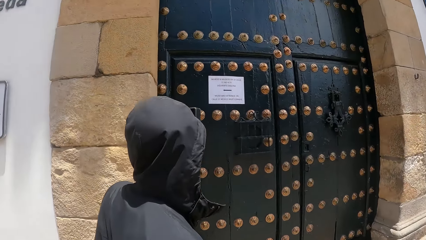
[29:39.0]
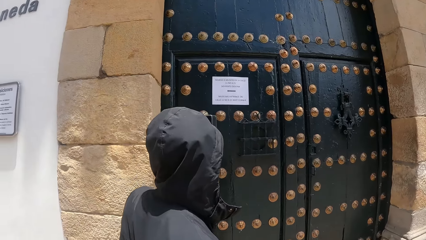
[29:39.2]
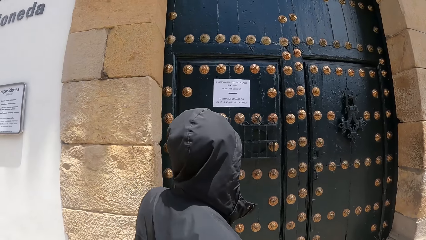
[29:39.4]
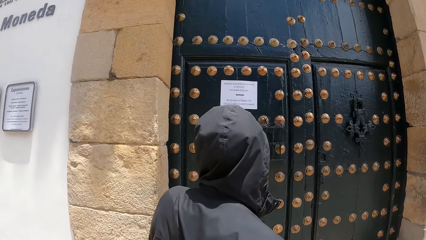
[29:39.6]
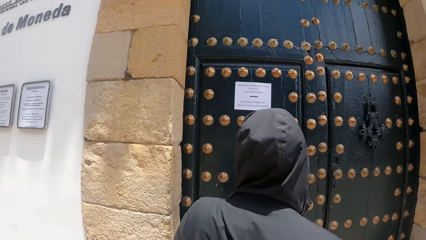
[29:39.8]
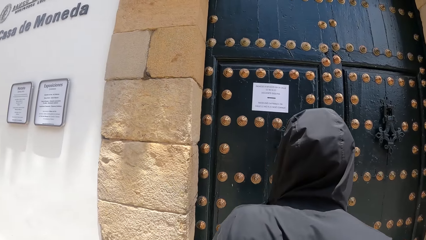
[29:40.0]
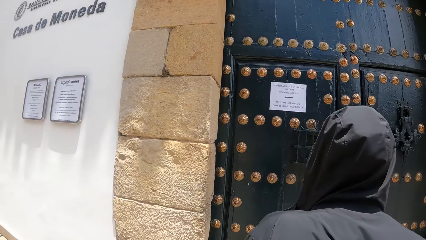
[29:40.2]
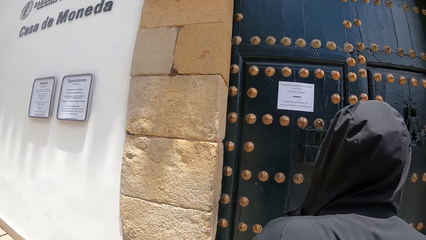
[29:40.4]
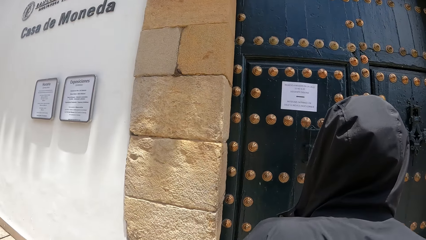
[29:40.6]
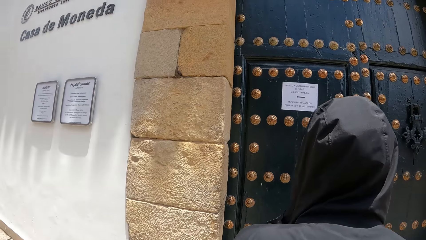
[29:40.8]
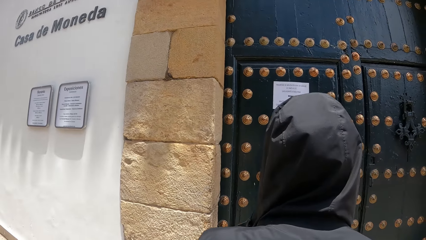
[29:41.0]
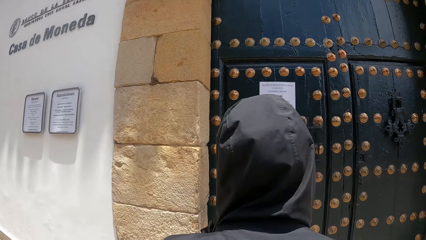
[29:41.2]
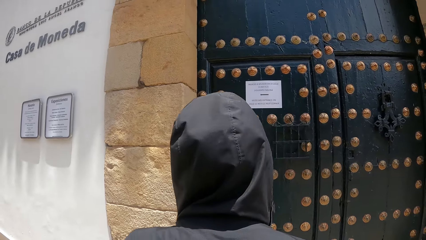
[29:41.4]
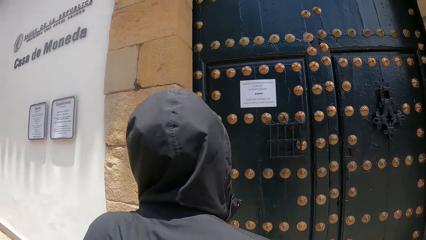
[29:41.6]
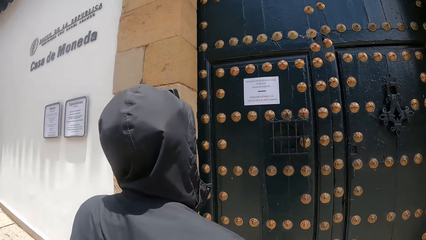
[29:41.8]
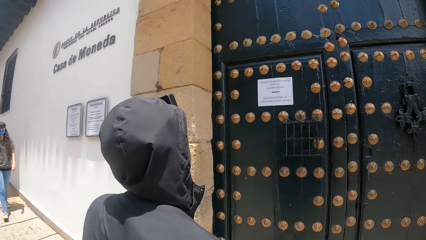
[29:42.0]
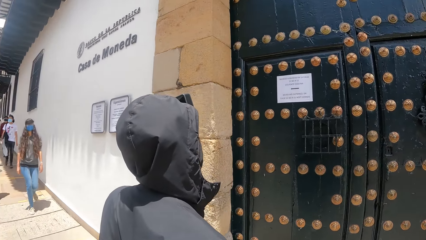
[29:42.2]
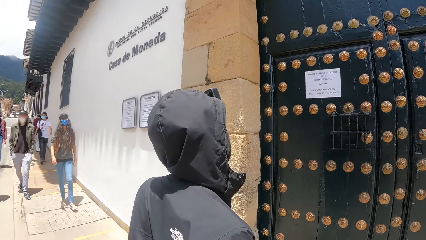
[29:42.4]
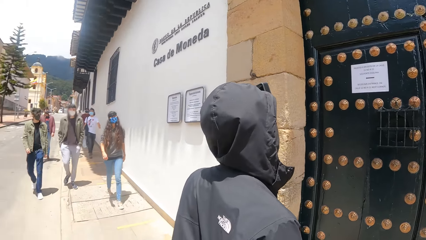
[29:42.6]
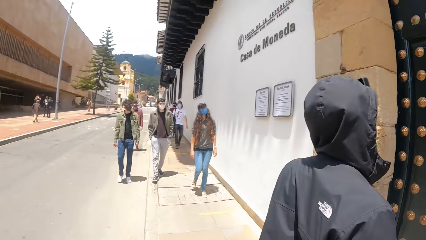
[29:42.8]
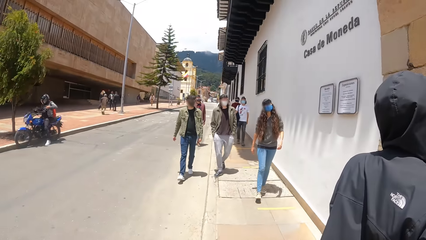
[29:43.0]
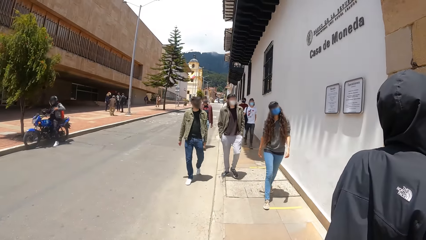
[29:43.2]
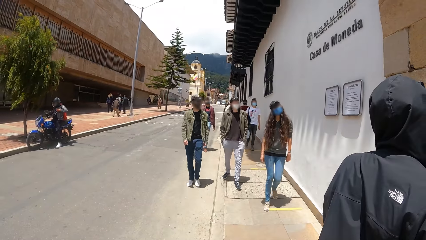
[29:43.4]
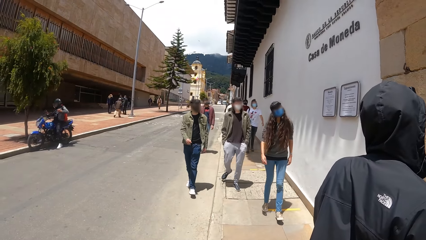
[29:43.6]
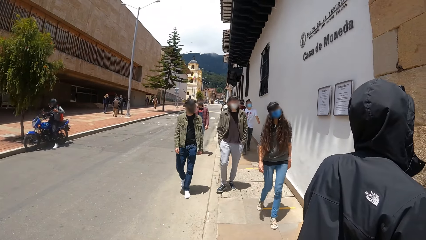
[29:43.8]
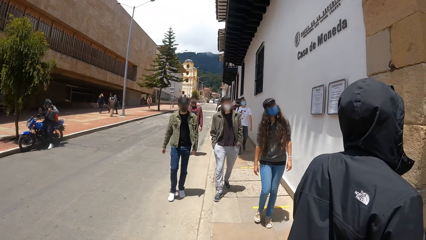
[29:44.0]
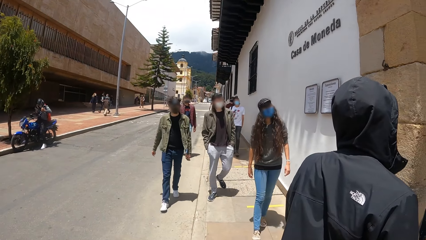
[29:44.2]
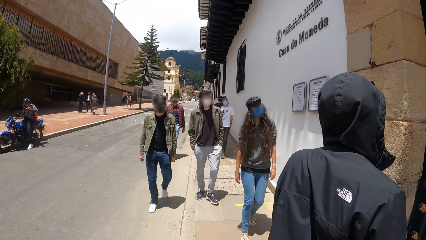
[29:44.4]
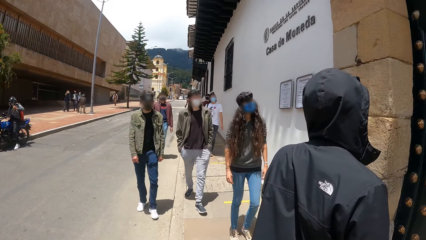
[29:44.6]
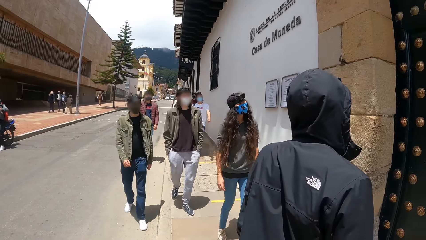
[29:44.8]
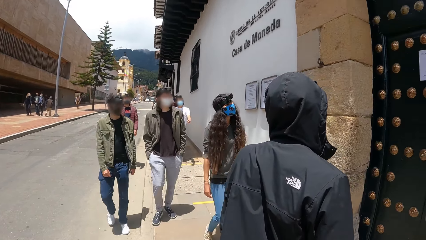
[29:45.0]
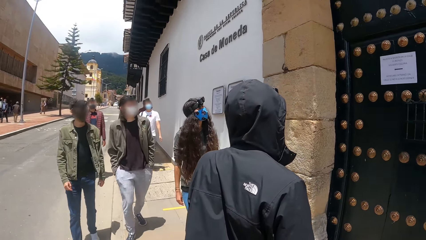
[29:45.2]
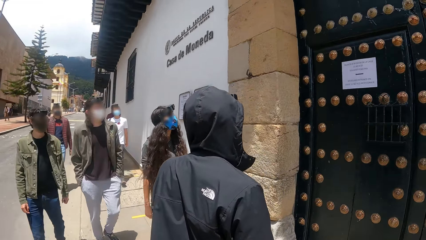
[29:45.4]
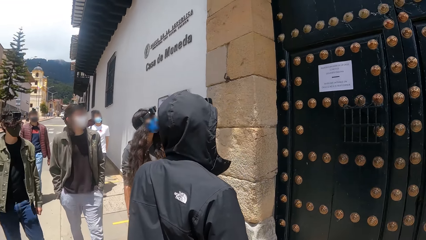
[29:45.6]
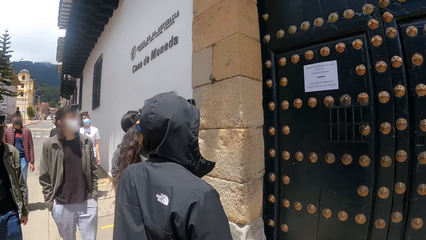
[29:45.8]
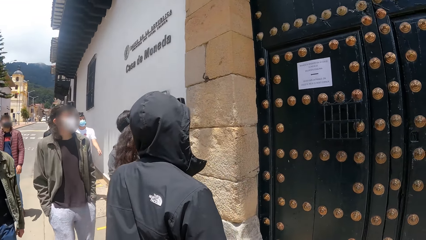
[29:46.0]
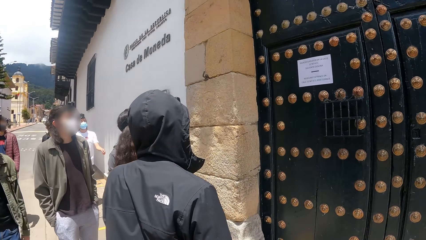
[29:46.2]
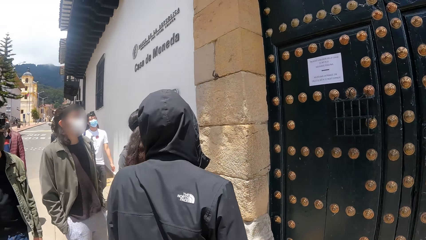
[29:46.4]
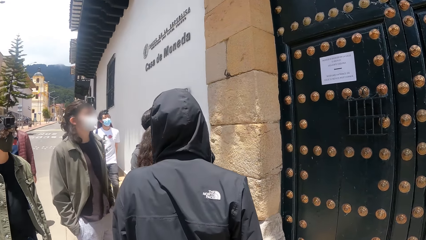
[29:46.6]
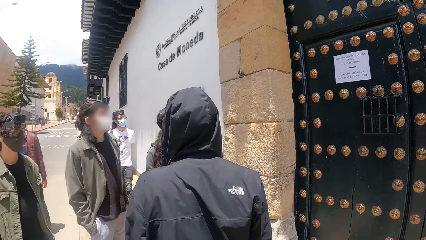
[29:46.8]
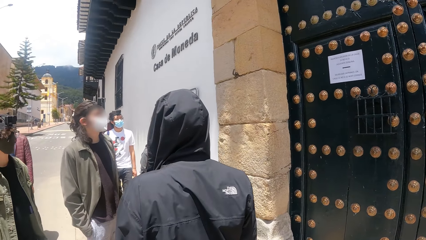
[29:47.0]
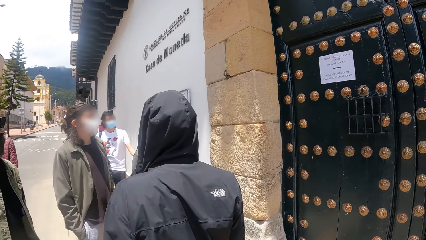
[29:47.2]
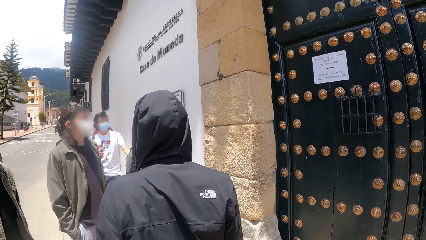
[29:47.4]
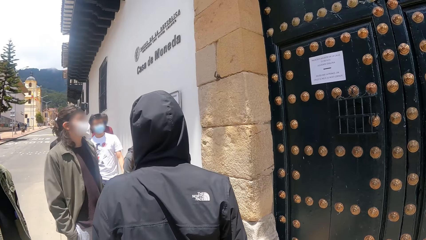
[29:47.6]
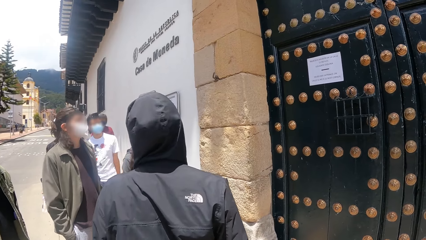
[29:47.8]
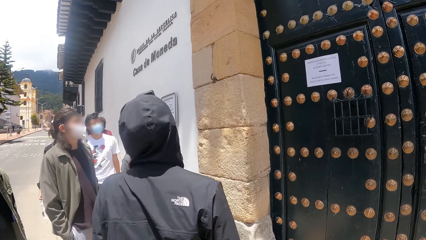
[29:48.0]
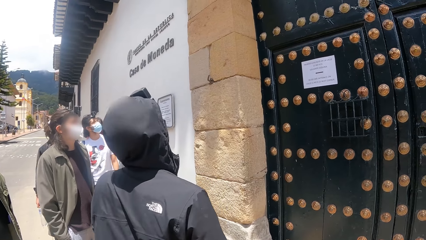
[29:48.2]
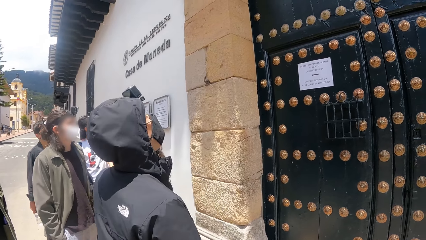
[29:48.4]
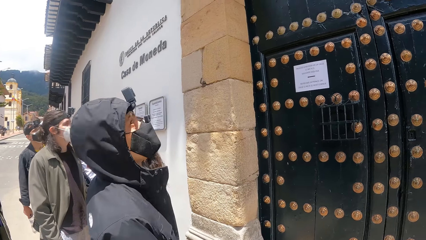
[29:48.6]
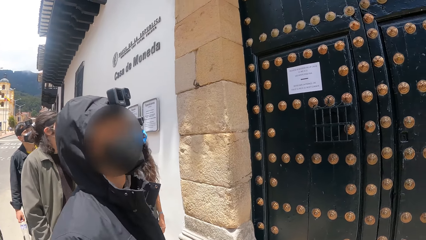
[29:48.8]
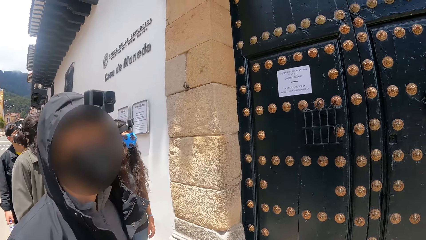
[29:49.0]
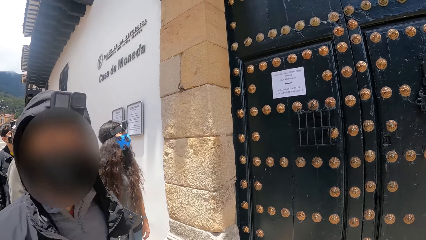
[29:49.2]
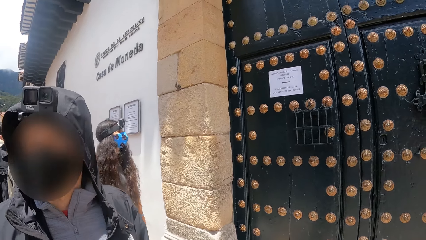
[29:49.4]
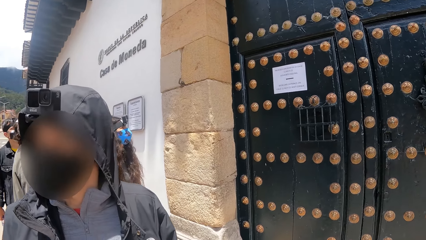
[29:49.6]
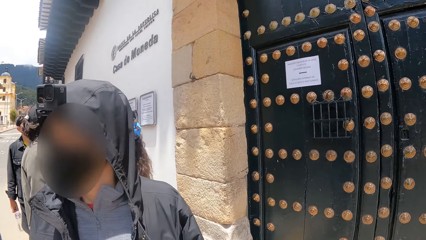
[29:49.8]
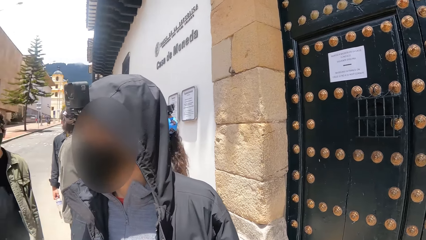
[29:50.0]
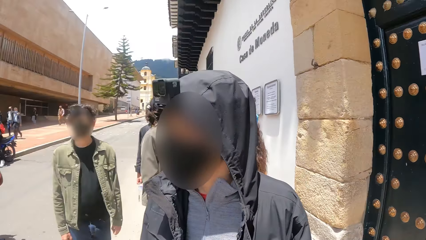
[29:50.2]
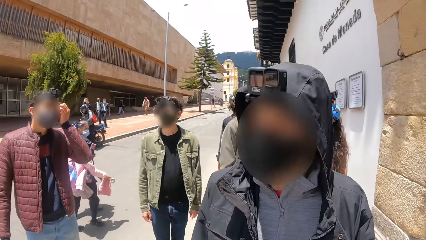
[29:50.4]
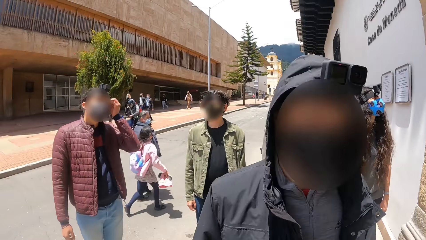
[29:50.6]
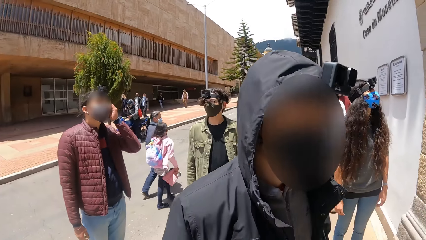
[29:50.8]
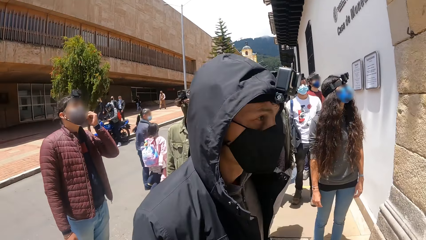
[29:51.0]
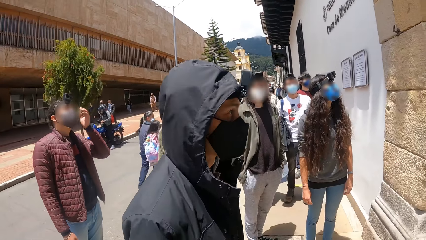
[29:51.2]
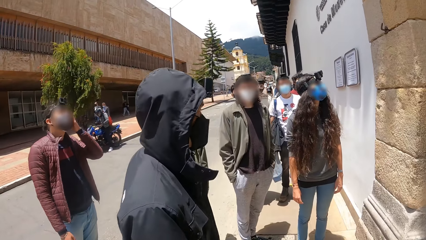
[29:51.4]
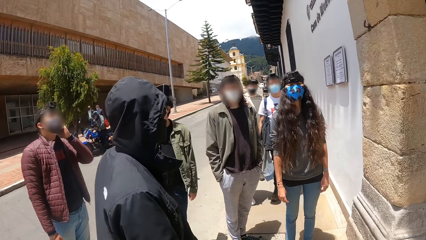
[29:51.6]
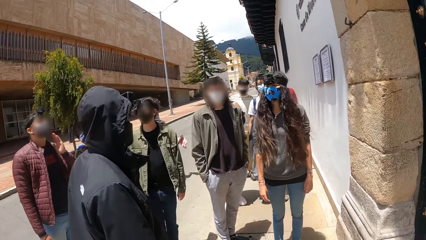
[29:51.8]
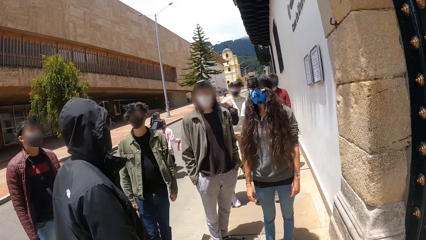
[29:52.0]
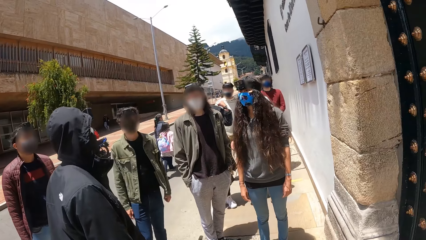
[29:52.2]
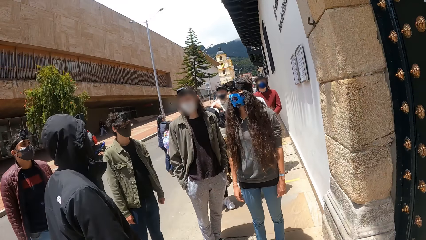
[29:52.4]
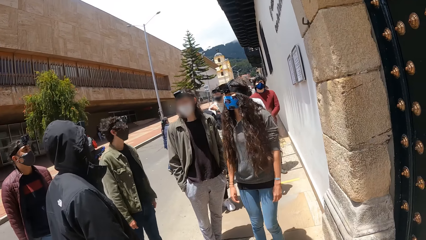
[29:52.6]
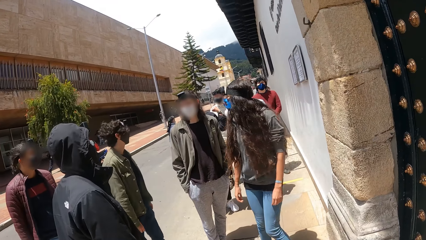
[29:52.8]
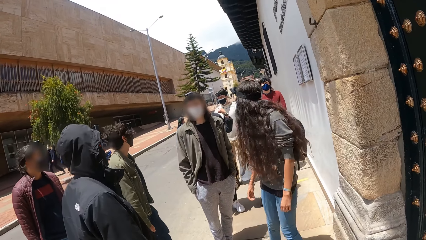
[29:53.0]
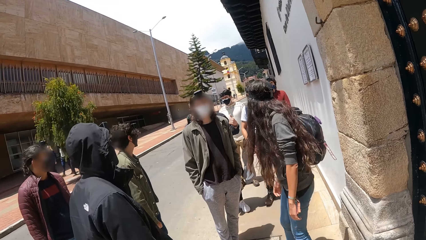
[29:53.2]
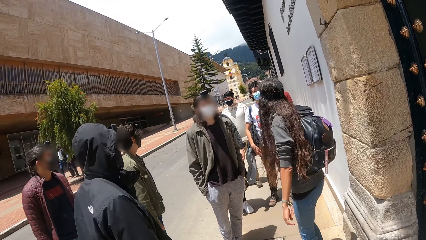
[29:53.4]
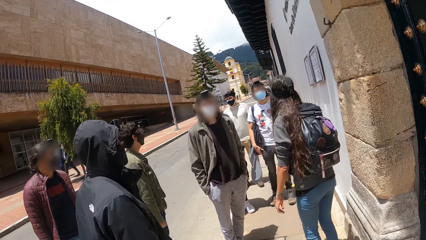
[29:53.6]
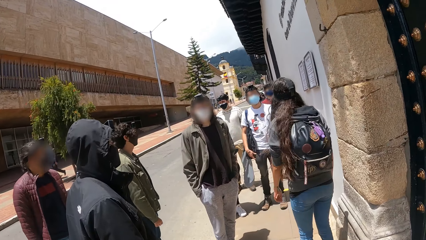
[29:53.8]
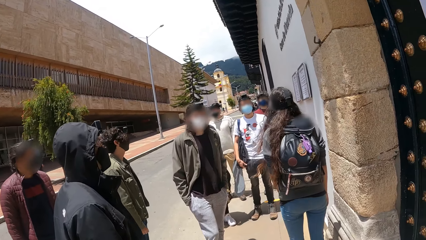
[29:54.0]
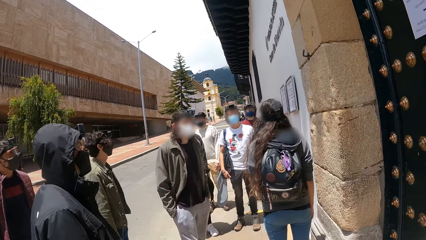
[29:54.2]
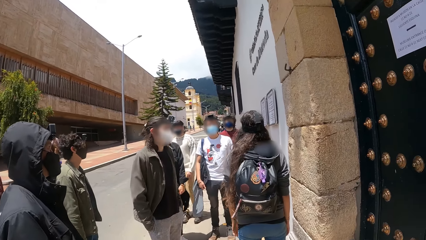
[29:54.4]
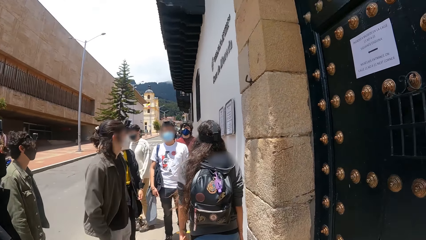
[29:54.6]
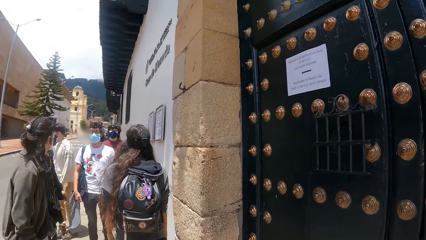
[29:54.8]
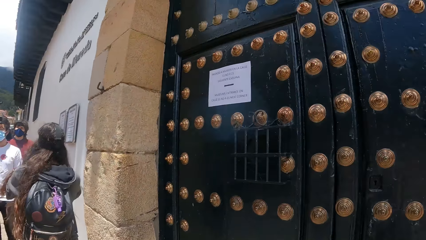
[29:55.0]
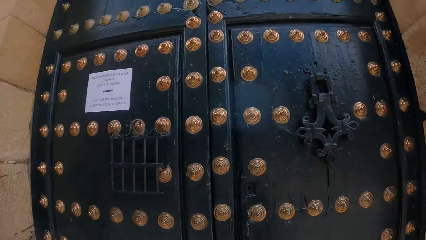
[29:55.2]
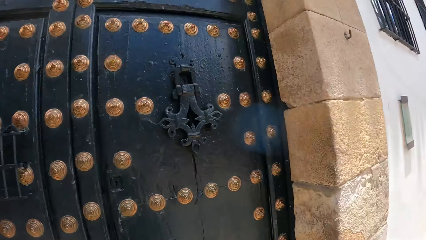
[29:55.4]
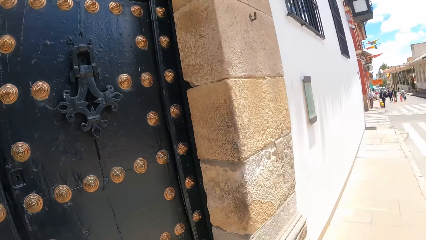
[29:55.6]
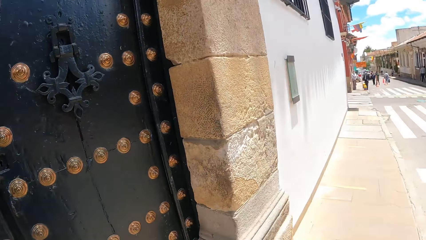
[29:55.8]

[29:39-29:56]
The camera wearer looks around.
